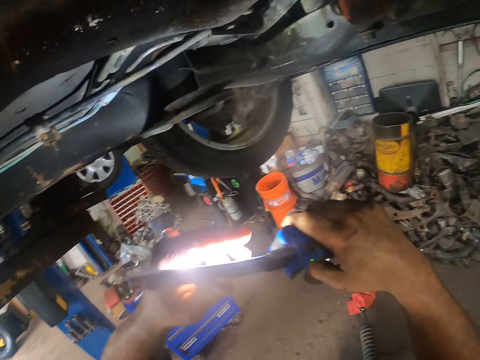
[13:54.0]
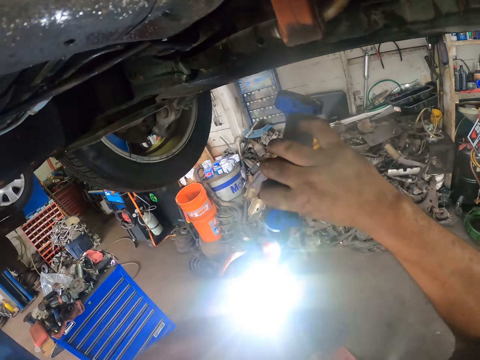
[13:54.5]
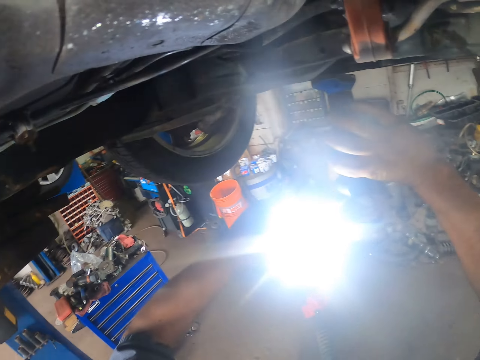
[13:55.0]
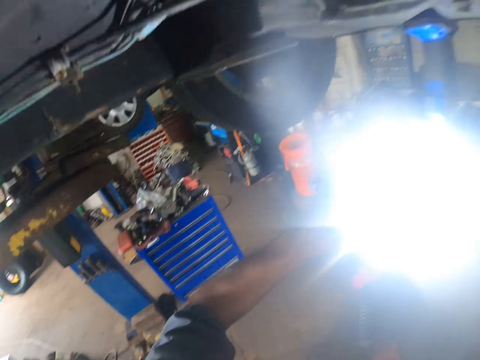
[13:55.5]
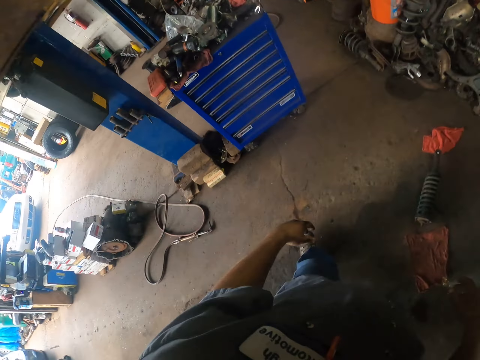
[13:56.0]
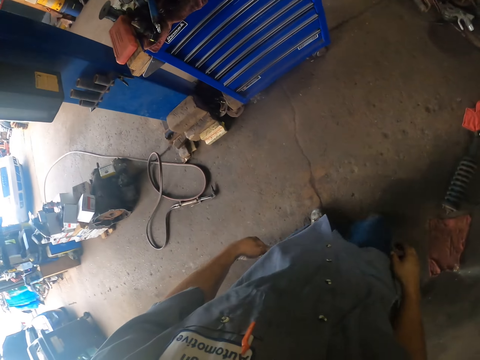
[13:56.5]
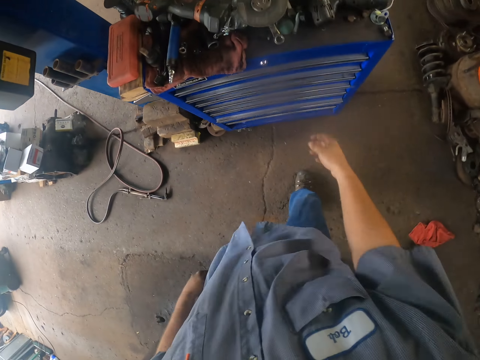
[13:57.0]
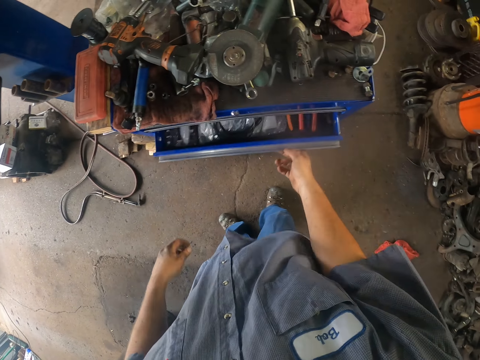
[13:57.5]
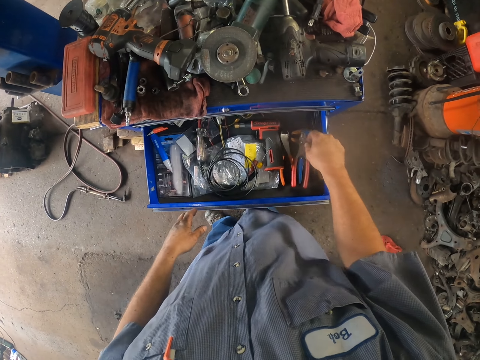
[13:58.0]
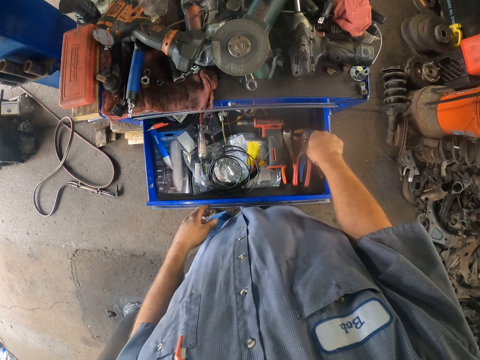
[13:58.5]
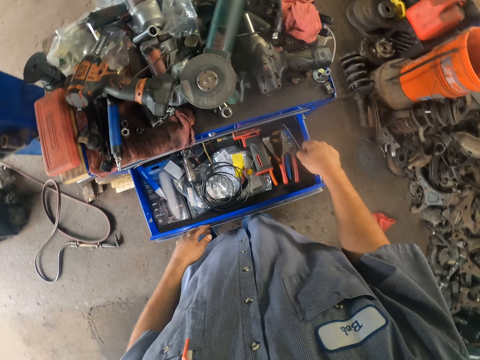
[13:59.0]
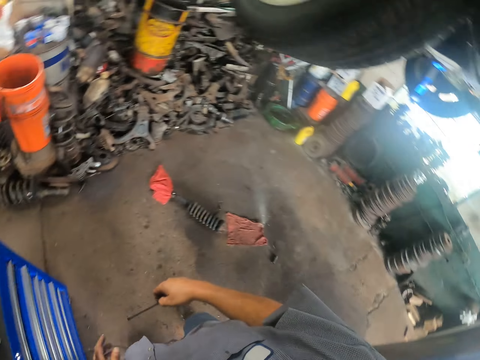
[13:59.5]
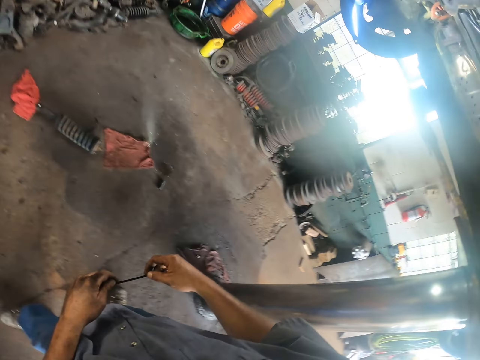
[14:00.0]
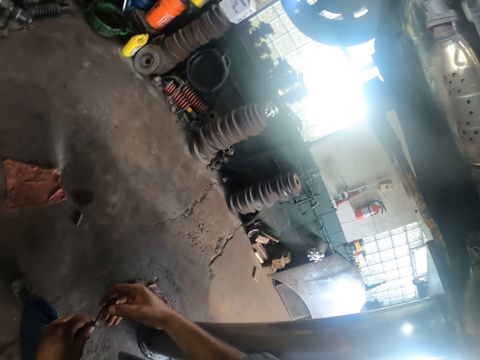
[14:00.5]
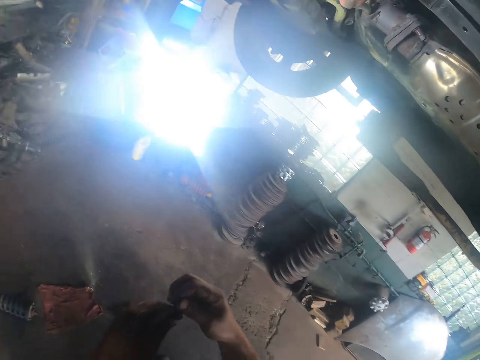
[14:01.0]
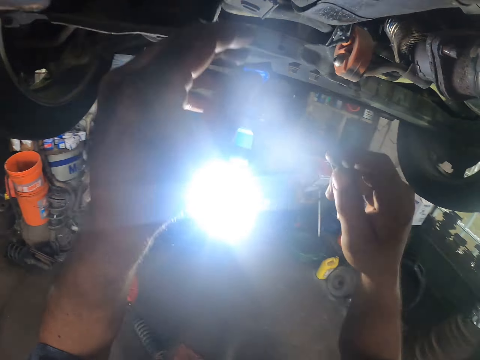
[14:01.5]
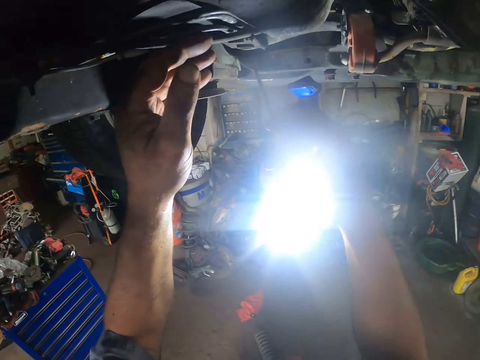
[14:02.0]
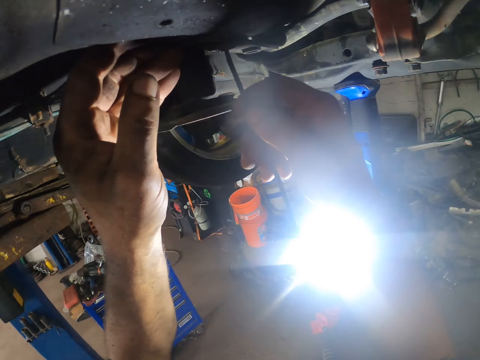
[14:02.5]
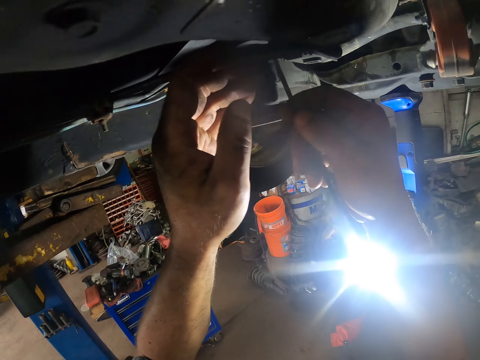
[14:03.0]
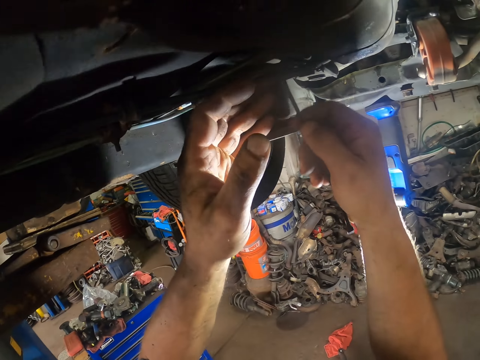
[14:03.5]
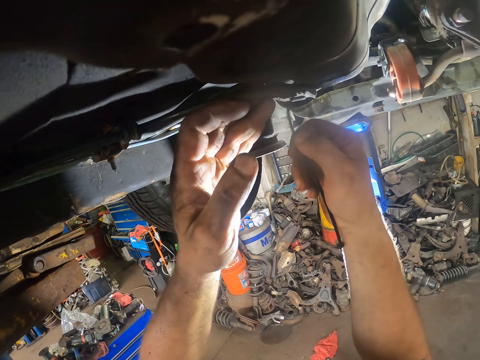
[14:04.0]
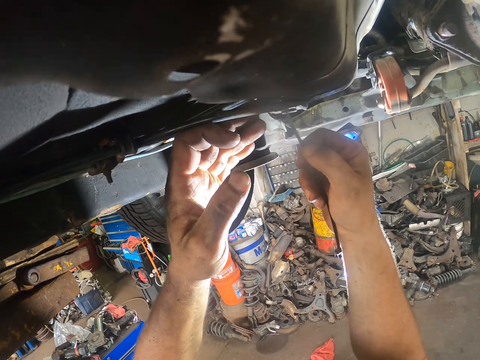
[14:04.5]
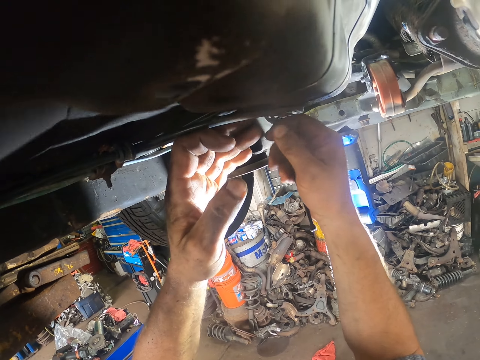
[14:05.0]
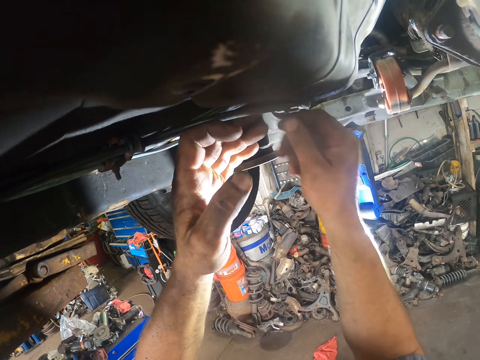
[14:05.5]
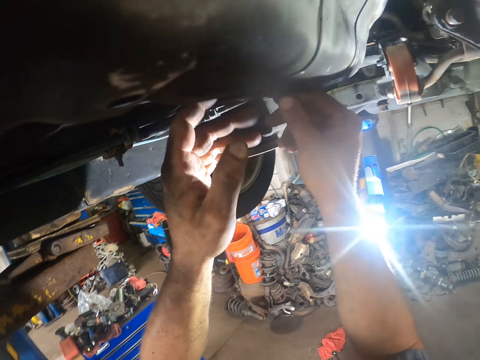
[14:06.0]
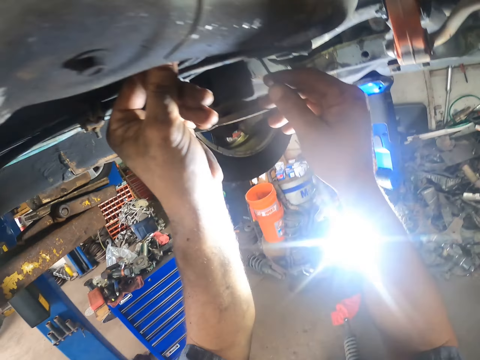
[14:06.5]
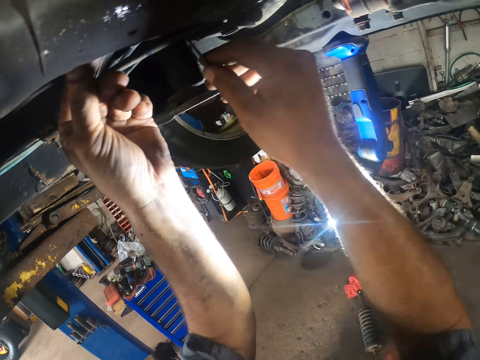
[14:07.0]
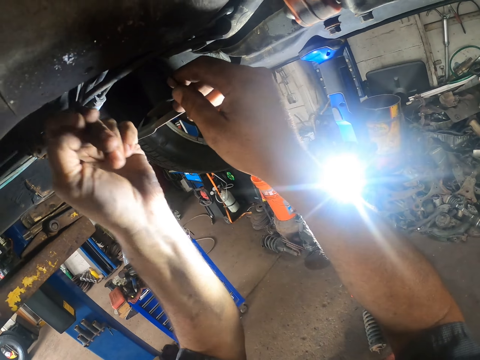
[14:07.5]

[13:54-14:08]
The camera wearer sticks the torch under the car. They open the tool box. They take a plastic seal from the tool box. They seal under the car.

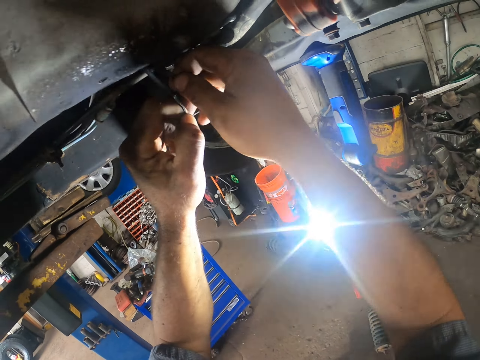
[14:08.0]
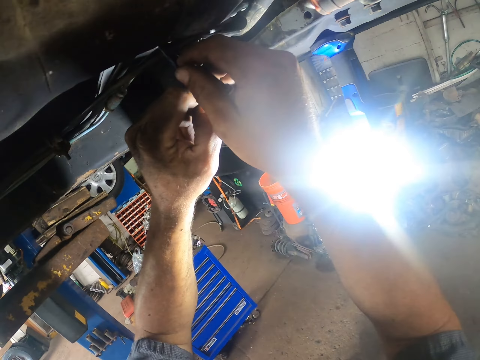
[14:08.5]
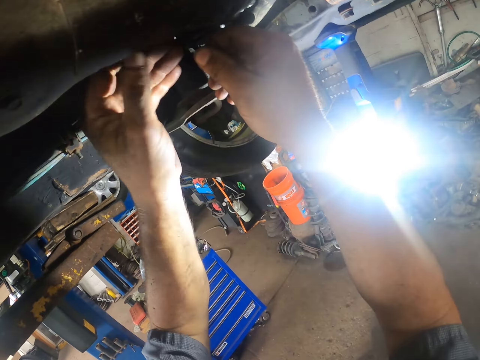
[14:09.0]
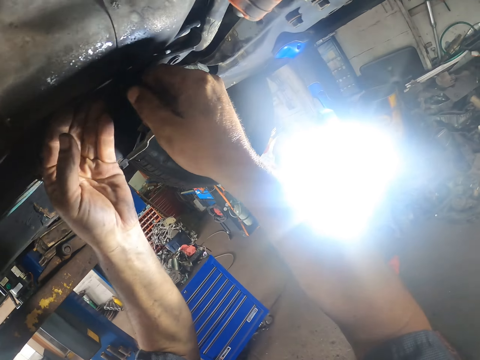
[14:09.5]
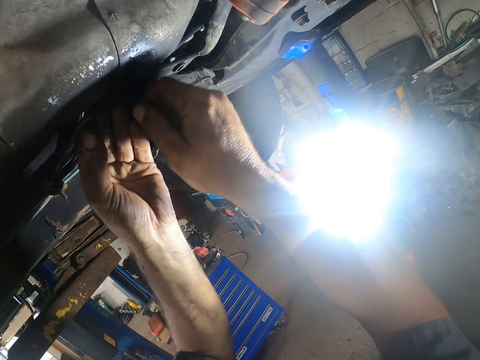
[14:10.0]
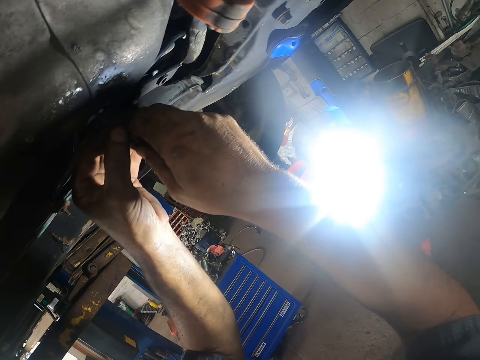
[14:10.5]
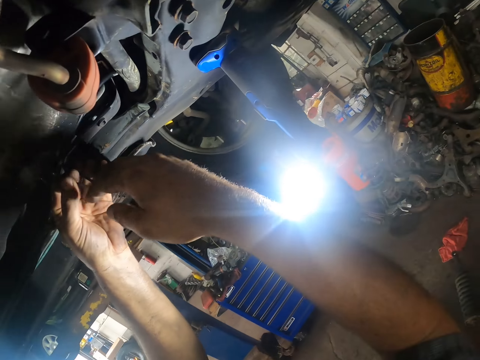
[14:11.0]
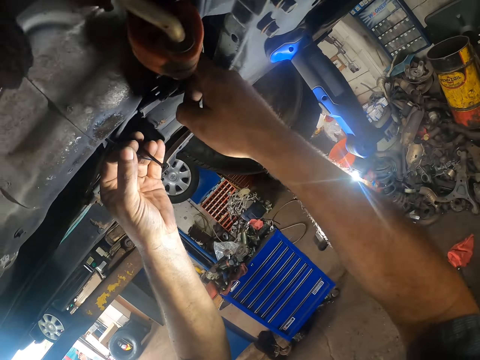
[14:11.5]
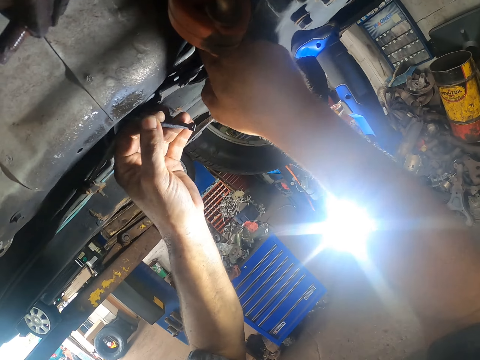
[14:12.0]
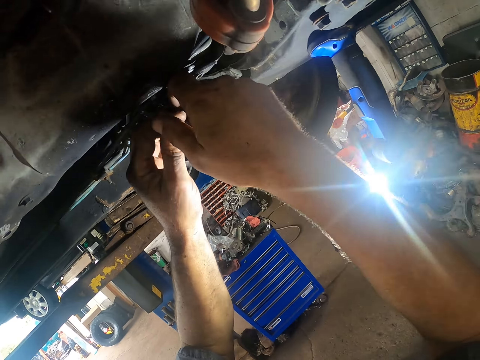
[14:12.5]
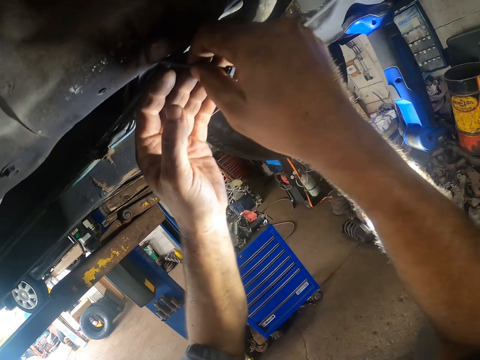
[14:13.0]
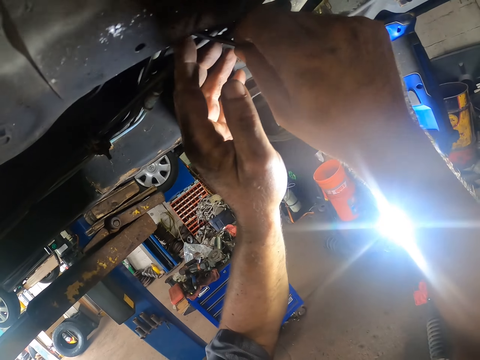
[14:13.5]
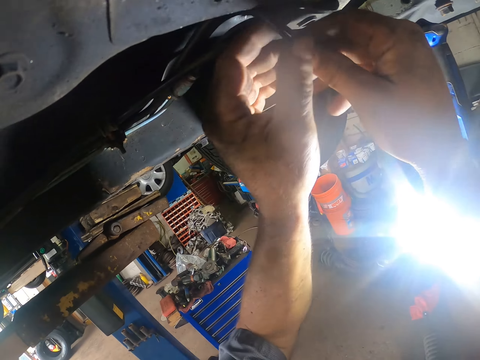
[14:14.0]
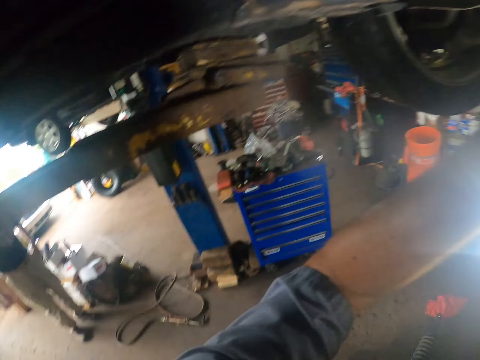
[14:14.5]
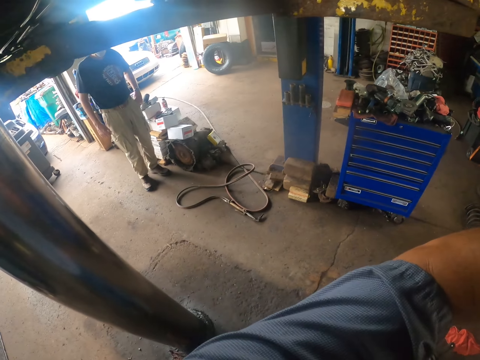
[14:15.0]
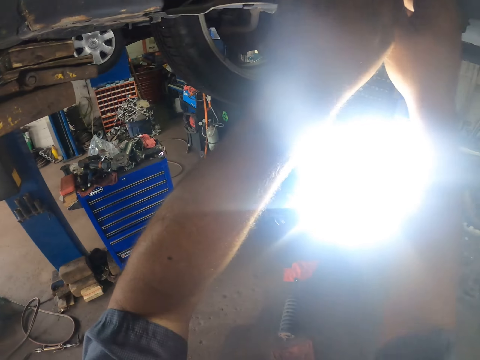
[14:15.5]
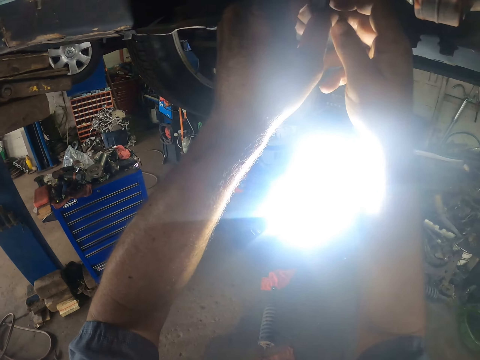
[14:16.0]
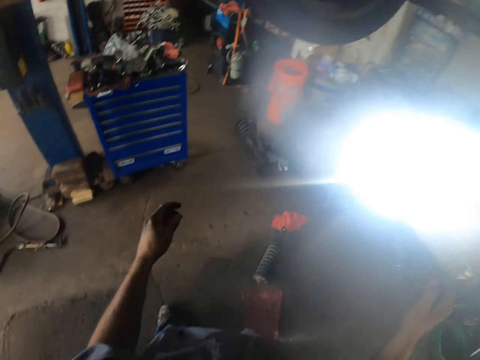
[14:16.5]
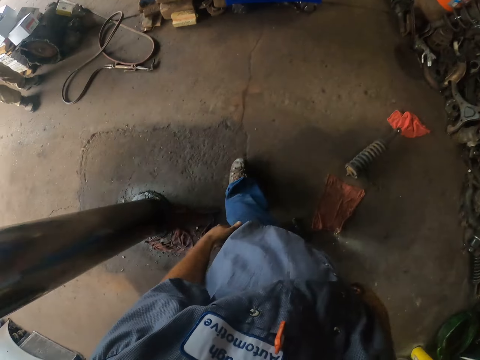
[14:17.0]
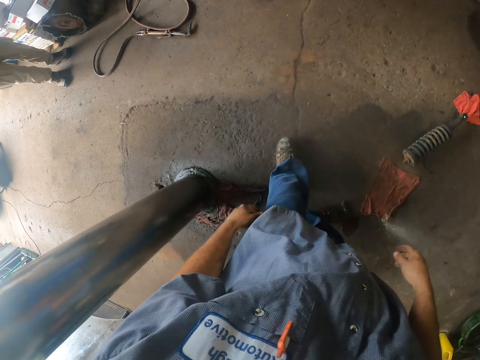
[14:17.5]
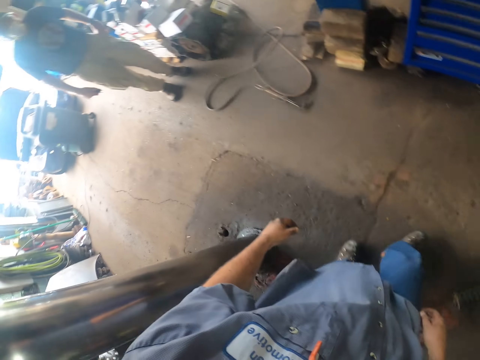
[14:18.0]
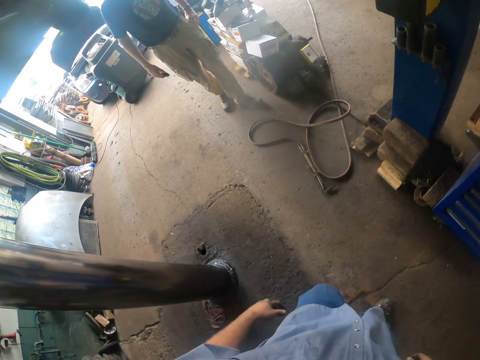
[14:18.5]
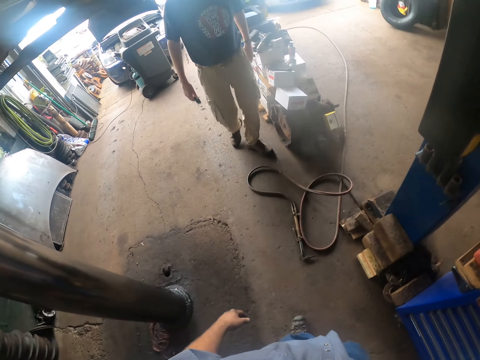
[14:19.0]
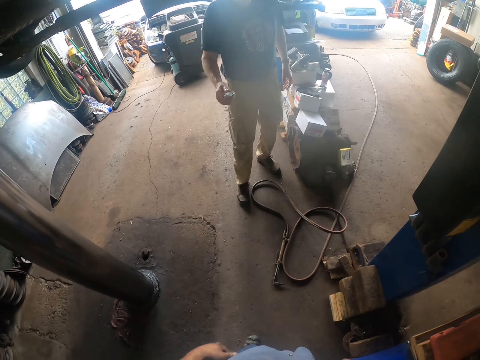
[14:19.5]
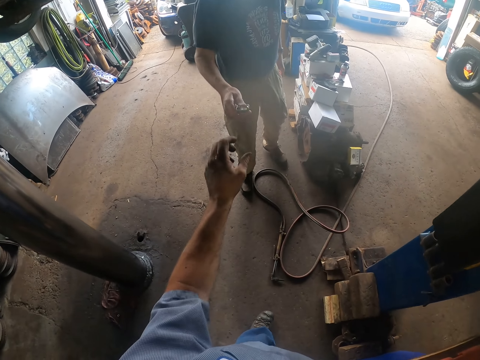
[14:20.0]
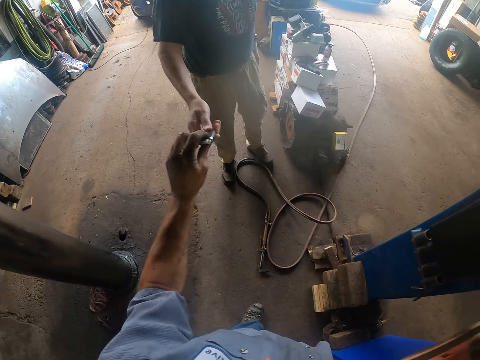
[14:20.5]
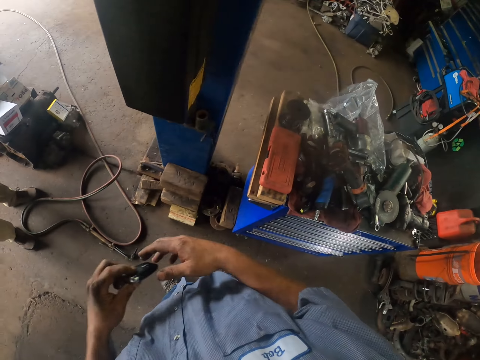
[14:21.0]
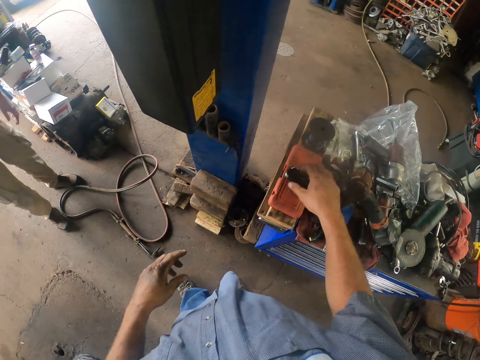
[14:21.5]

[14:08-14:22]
A man gives the camera wearer a car key.
